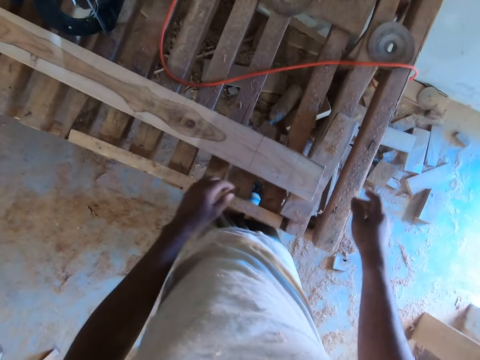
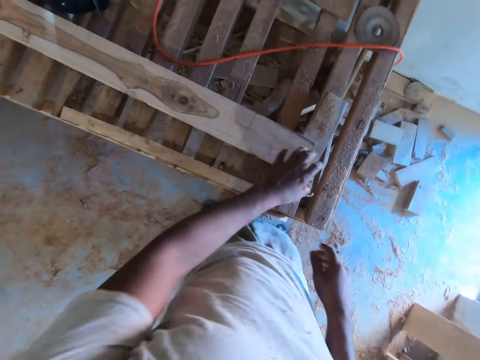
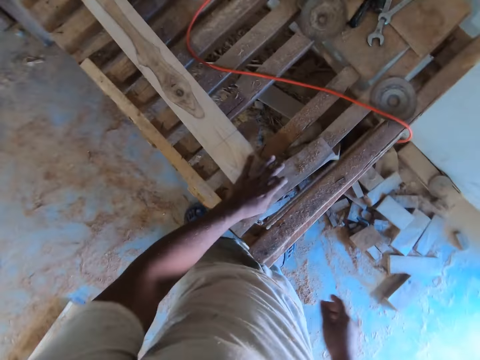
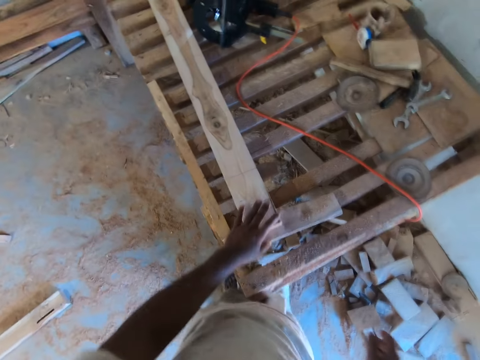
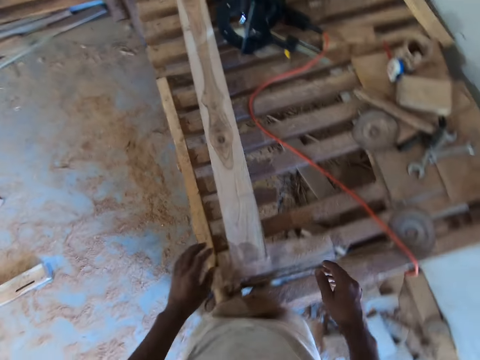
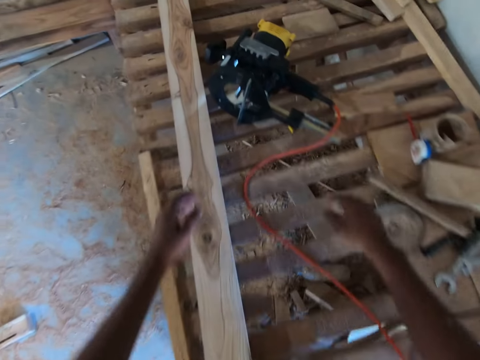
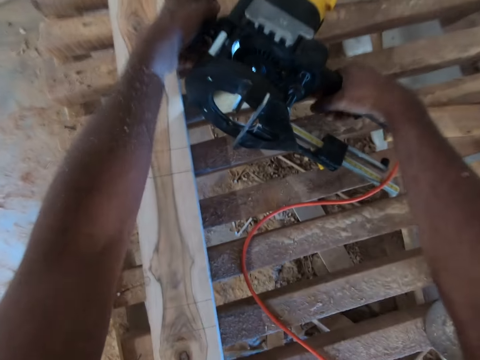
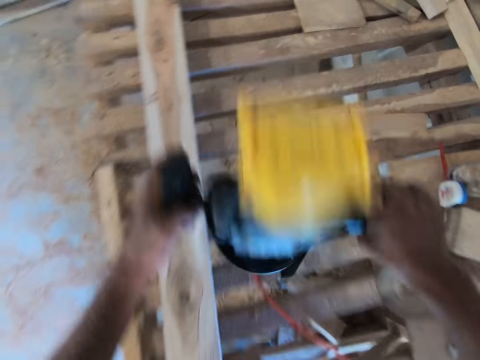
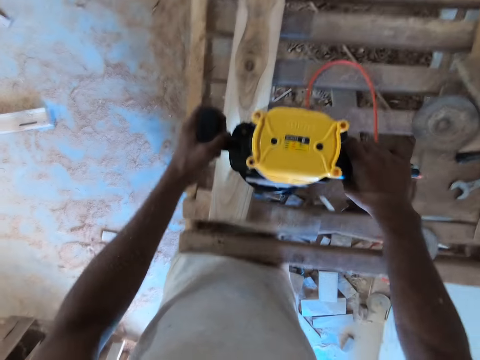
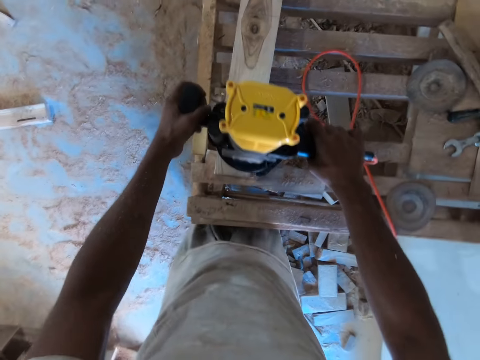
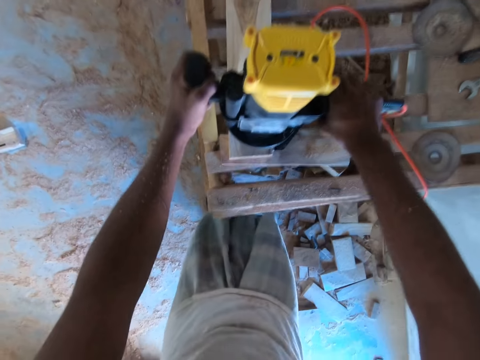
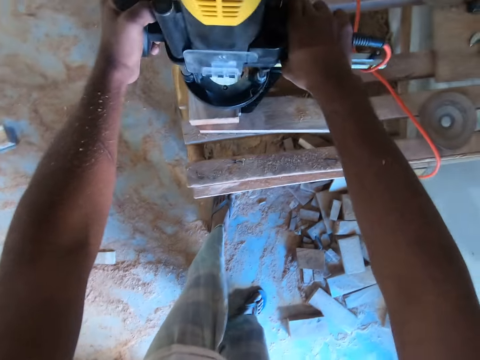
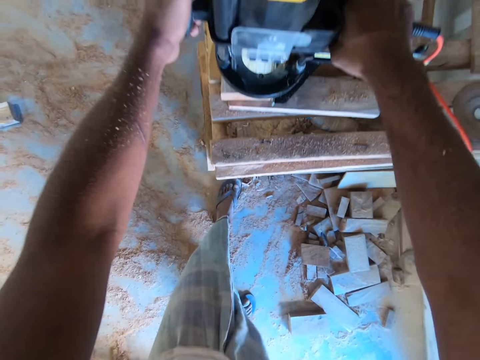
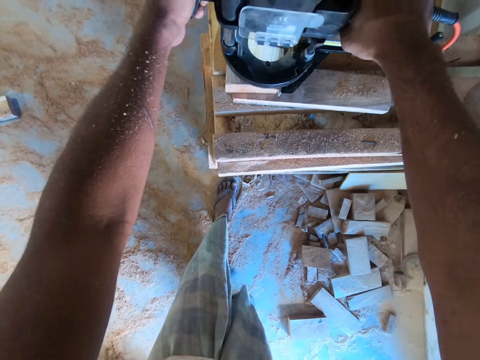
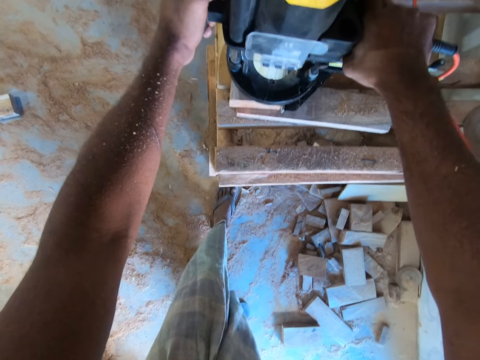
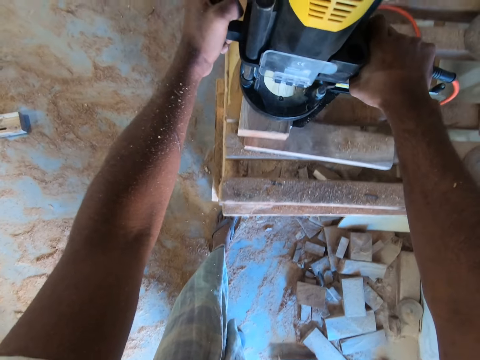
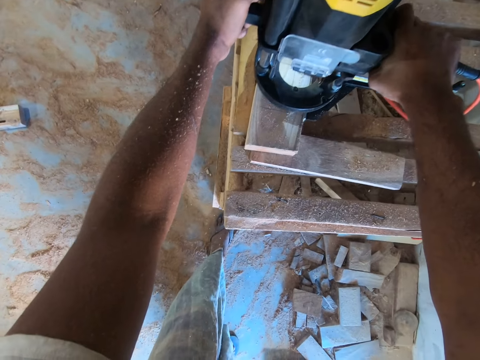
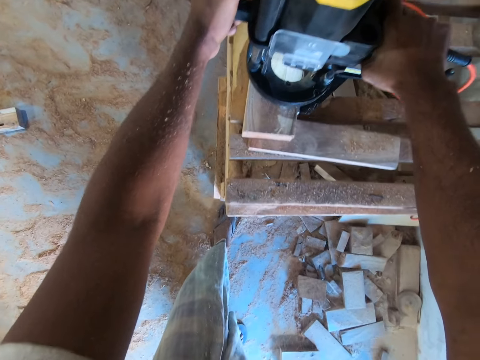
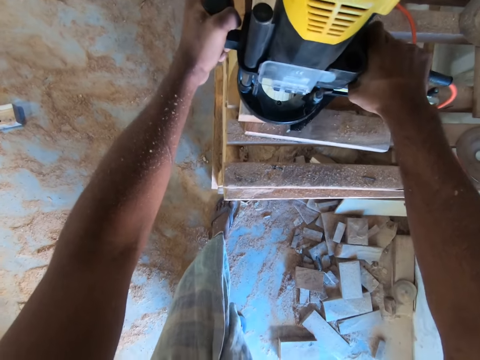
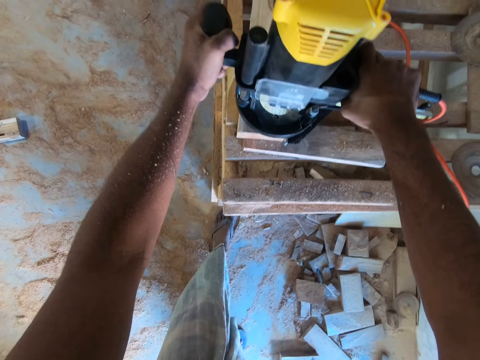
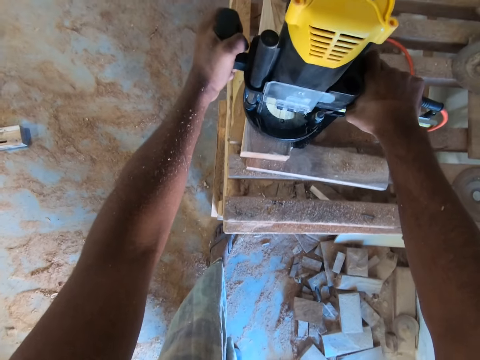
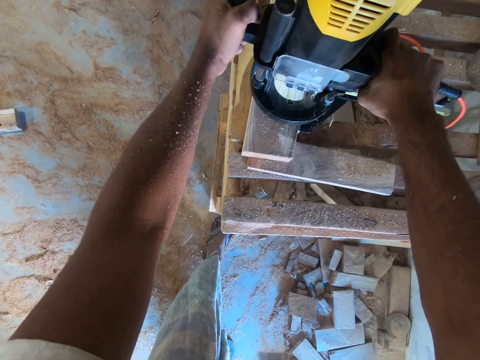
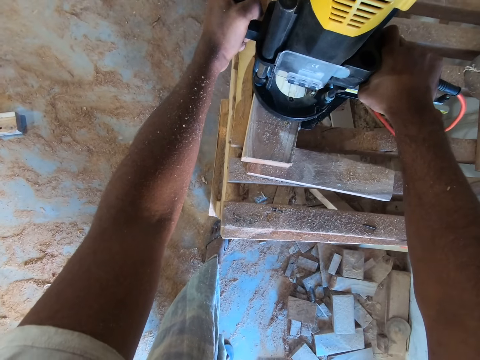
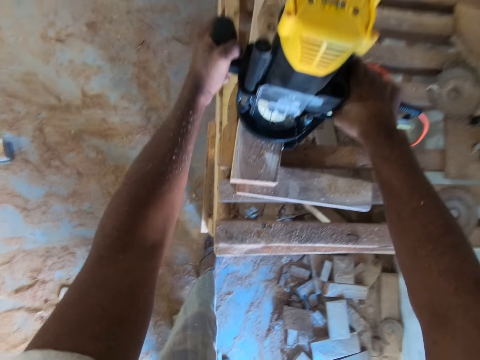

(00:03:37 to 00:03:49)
The camera wearer adjusts the wood on the wooden table with his left hand. He looks around. He picks up the wood cutter or sander machine on the wooden table with both hands. He drops the wood cutter on the wood on the wooden table with both hands. He cleans the wood with the sander machine. He drills the wood on the wooden table with the wood cutter in both hands.

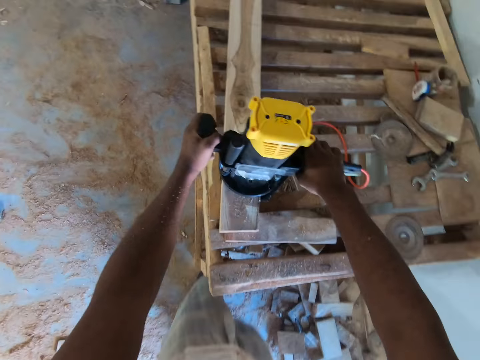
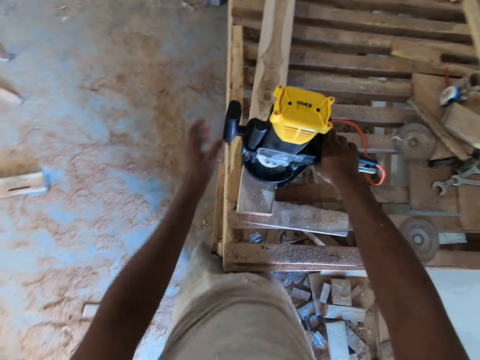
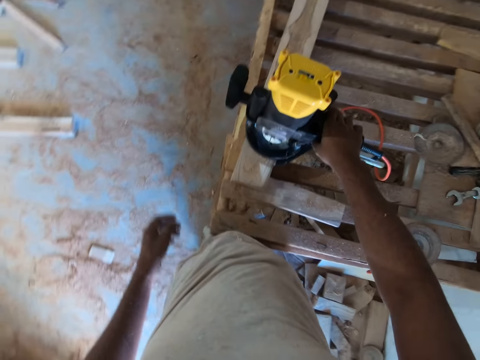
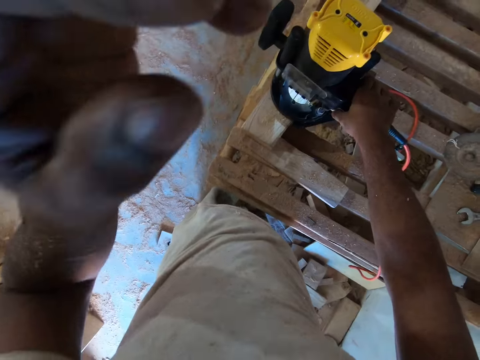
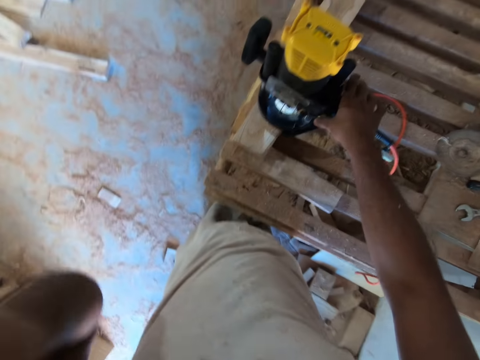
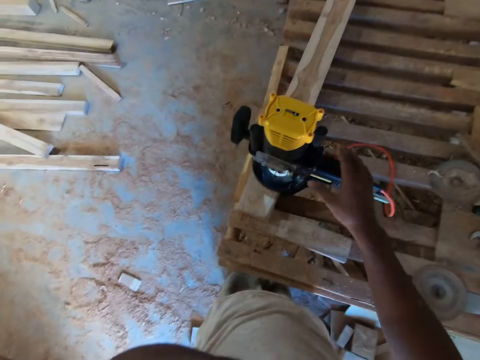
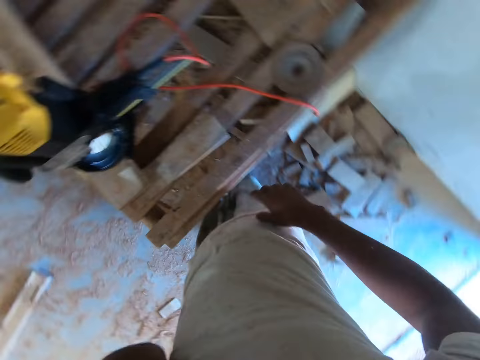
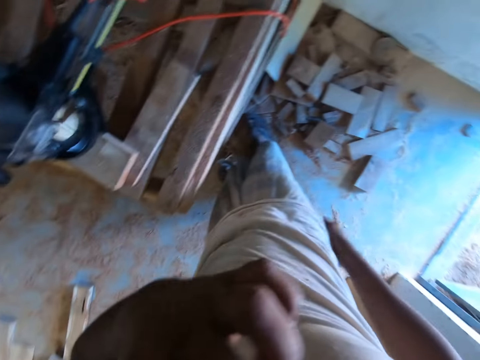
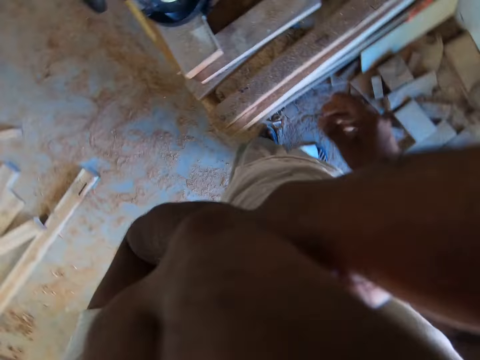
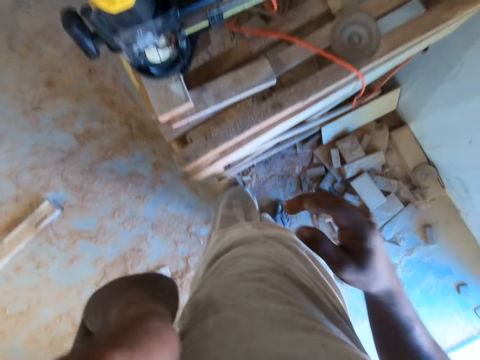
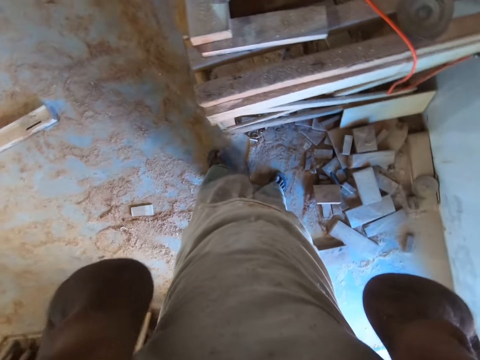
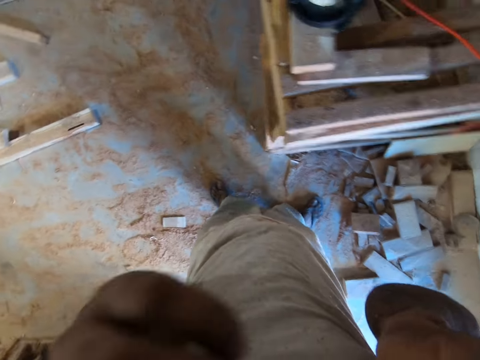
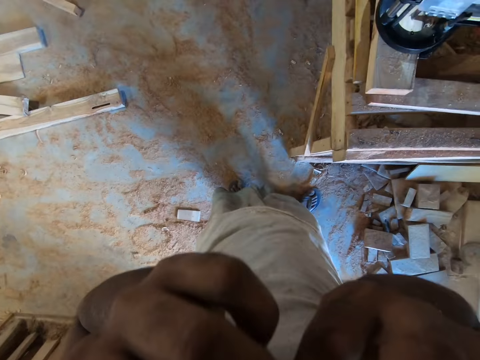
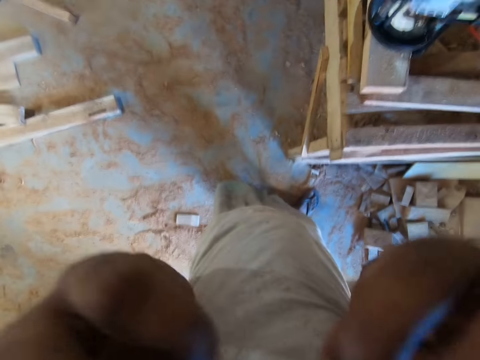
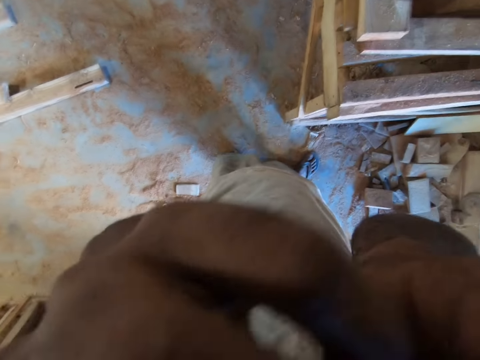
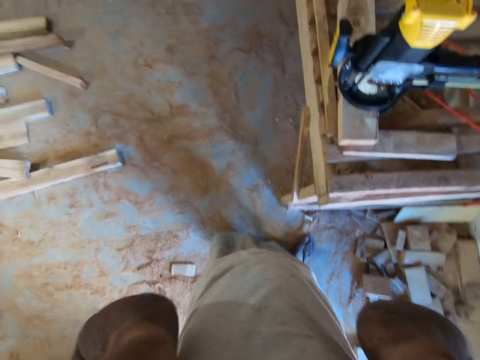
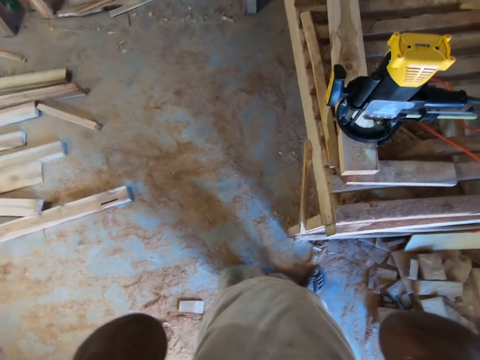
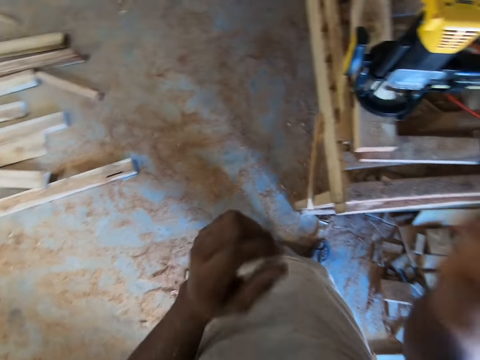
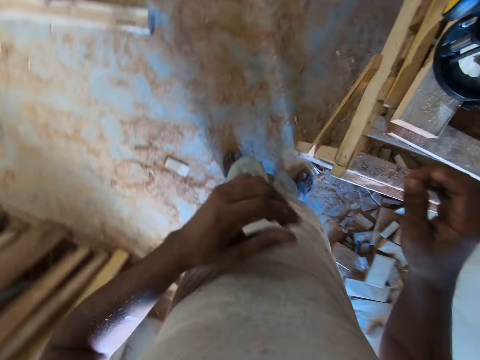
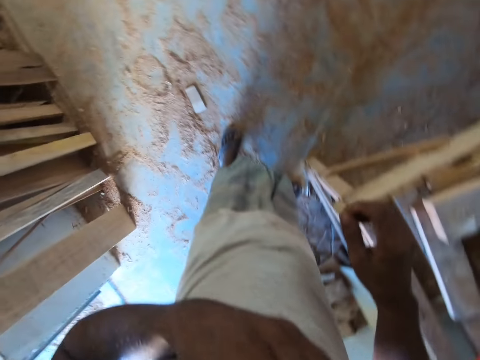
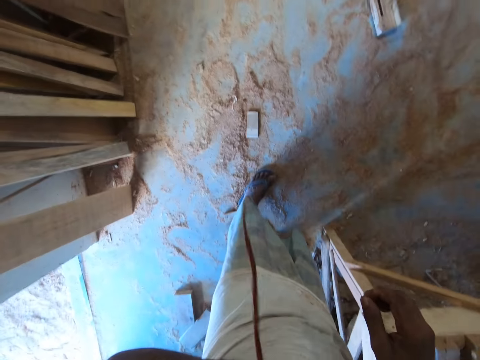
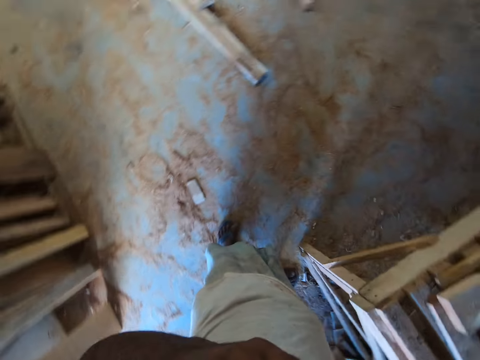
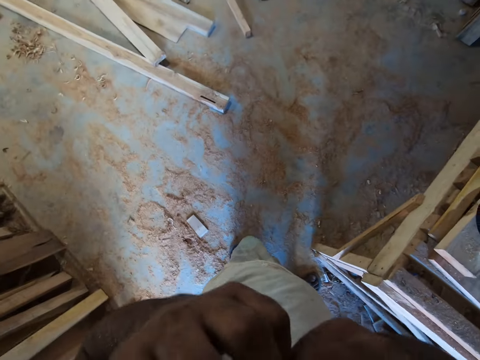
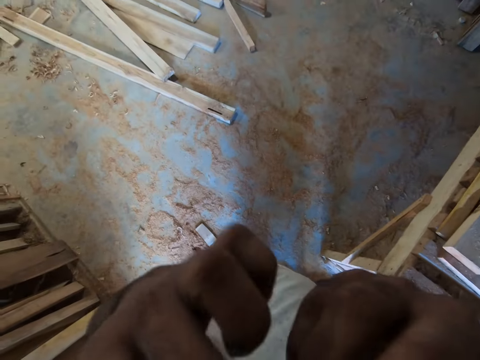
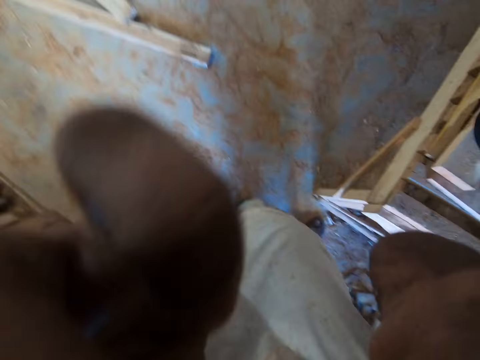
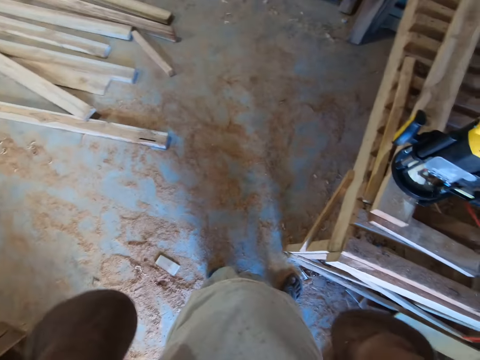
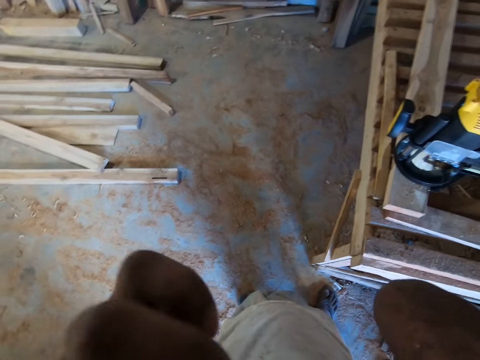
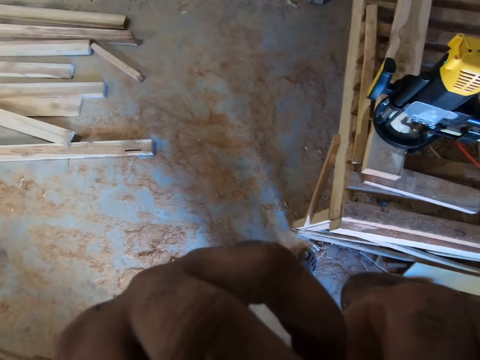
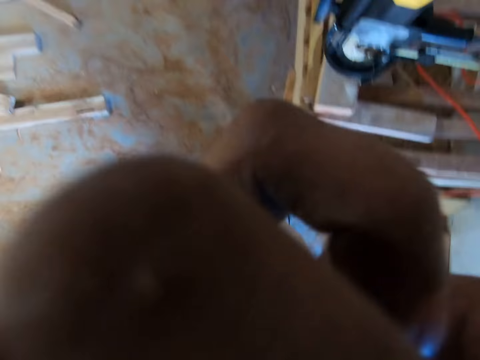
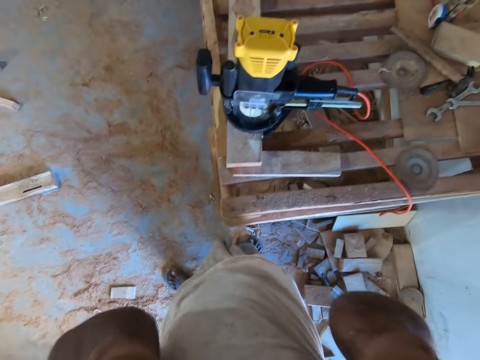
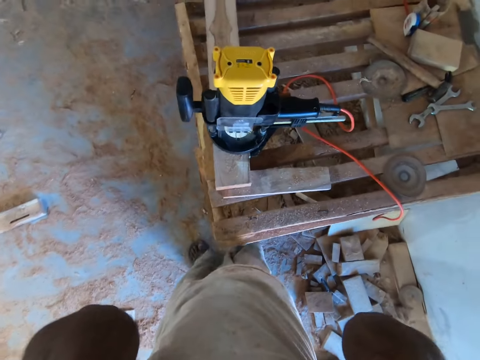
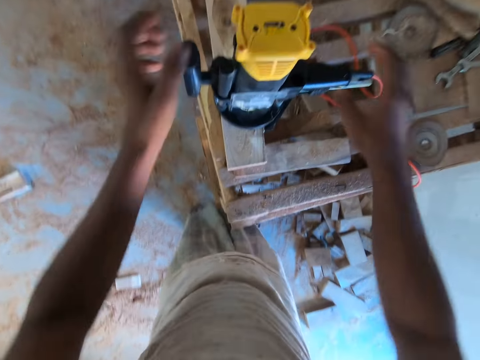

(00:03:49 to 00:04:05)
The camera wearer touches his hair with his left hand. He looks around. He touches his hair with both hands. He drops a rope on the floor with his left hand.
